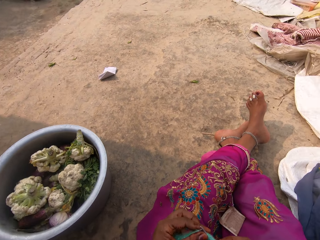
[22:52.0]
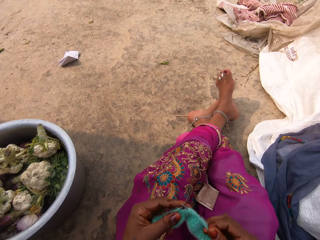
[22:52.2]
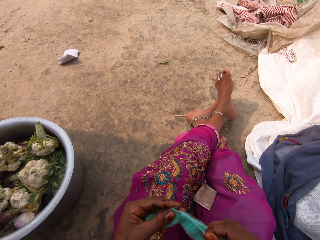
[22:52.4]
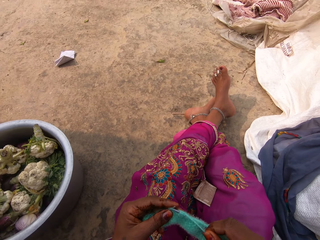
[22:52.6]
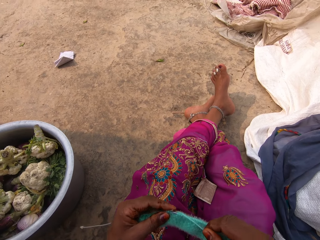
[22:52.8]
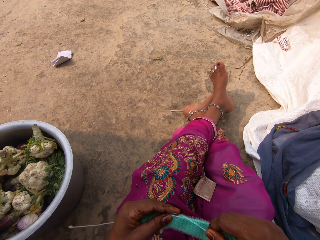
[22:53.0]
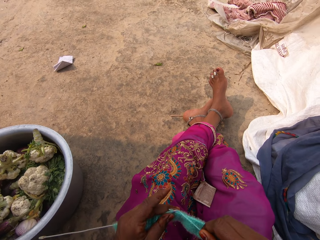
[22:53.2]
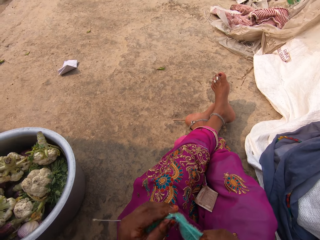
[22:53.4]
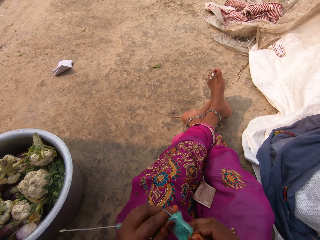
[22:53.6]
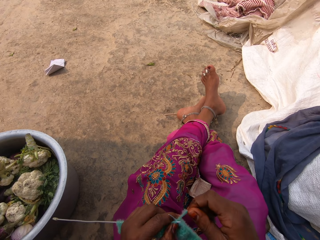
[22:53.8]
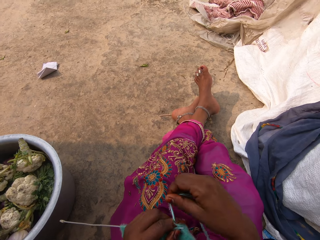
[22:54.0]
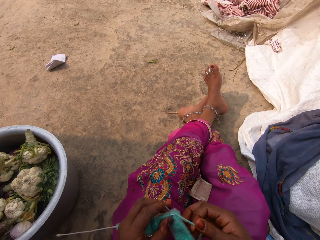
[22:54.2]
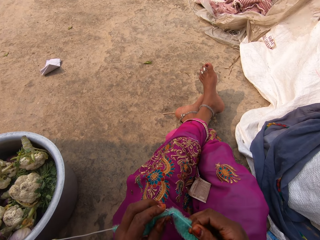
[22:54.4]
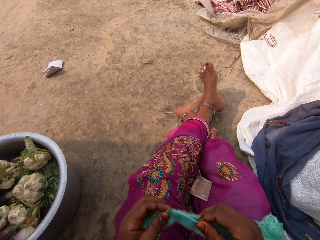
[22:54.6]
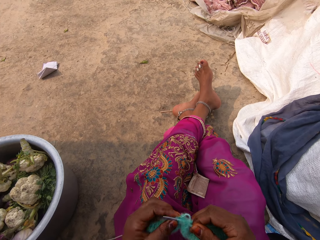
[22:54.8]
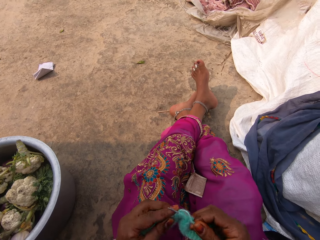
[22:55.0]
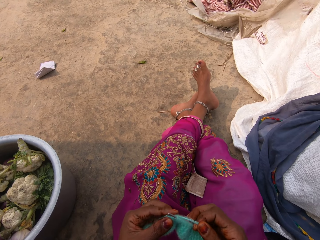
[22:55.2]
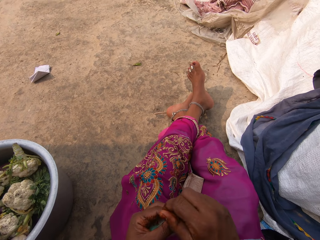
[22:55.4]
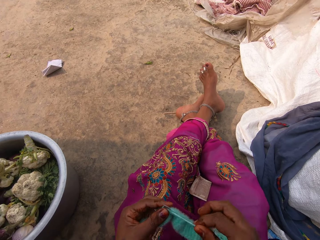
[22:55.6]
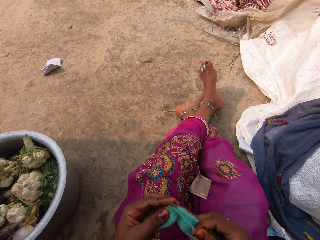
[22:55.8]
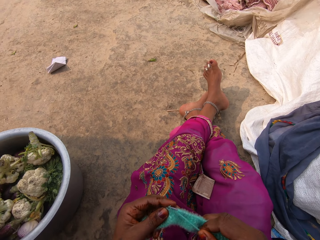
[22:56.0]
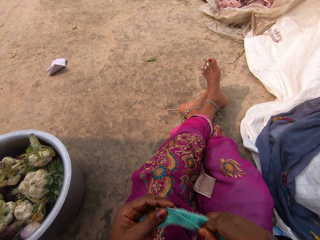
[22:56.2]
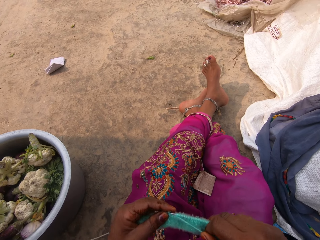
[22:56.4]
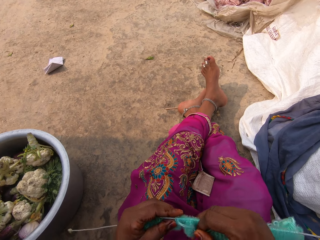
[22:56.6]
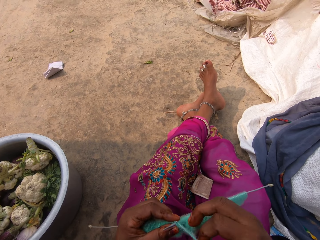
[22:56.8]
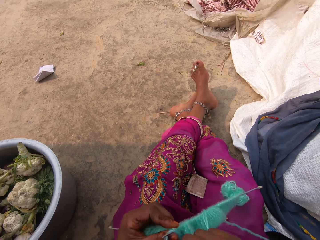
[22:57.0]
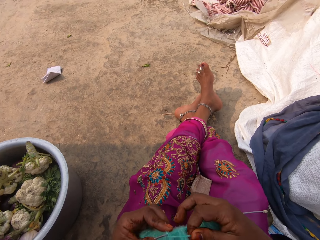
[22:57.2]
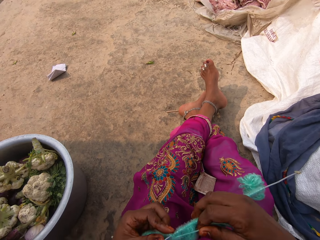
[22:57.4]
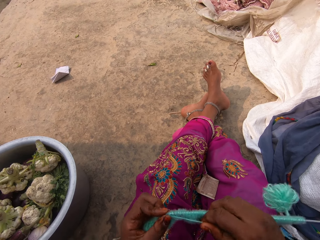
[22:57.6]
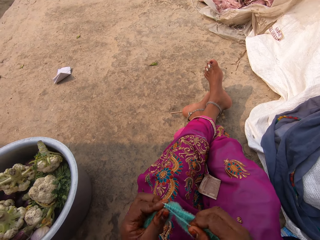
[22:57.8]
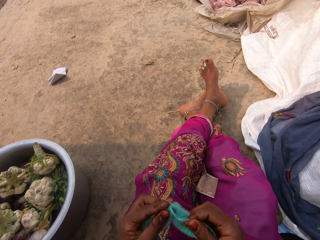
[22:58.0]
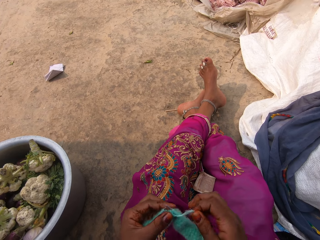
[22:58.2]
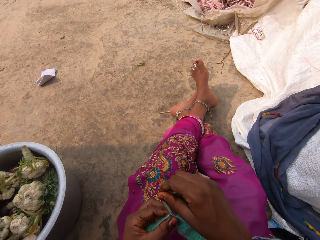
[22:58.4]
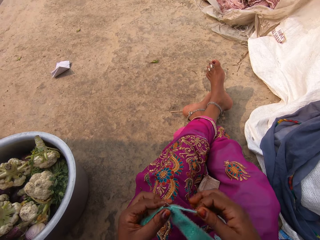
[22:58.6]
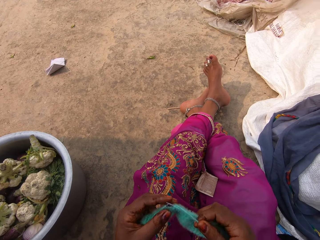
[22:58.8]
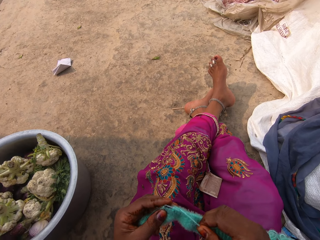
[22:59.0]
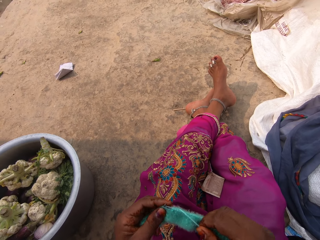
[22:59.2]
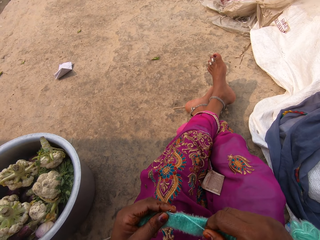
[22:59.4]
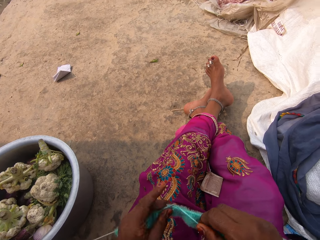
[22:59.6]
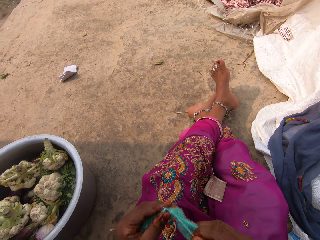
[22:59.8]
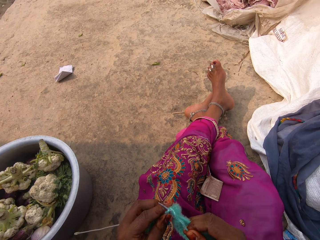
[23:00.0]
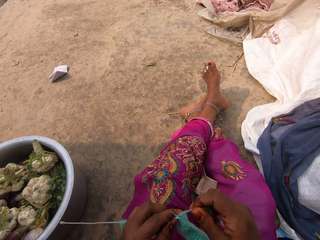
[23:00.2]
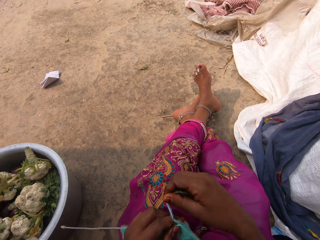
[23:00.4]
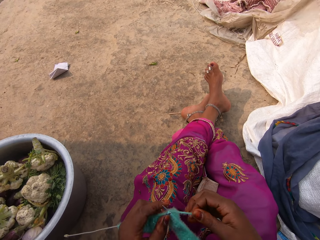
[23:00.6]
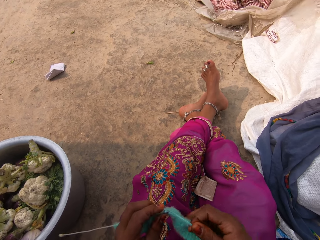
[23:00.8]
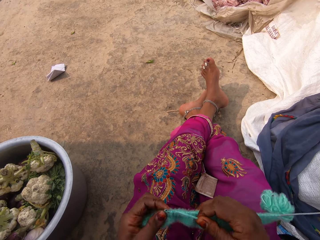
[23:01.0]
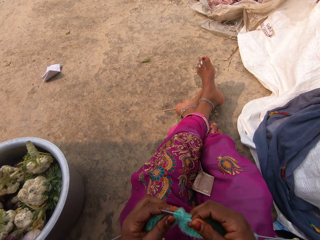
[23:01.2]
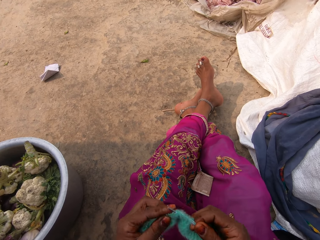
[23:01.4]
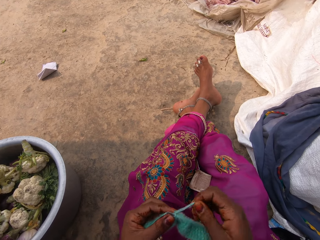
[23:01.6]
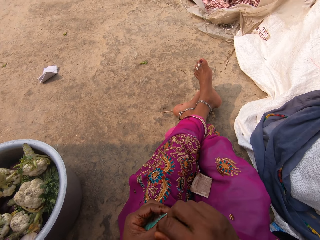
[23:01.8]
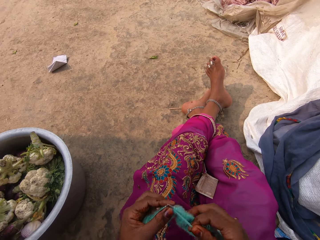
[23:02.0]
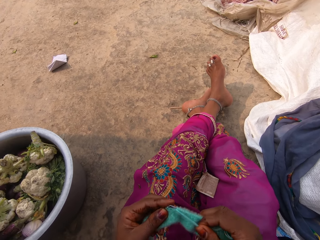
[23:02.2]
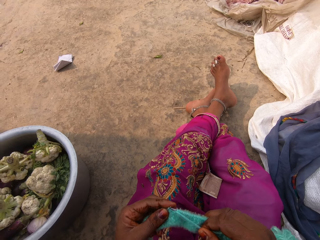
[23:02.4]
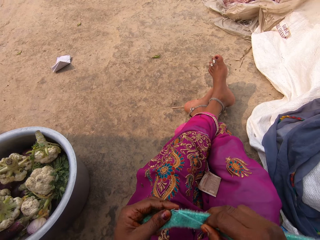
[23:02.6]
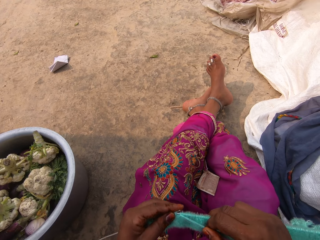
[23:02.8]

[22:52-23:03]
The camera wearer talks to a person. They sew the yarn with a crochet needle.

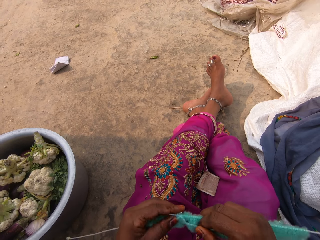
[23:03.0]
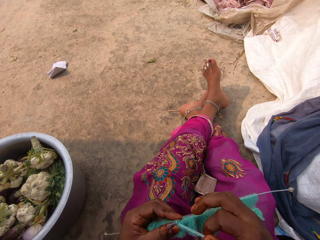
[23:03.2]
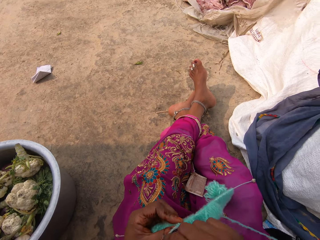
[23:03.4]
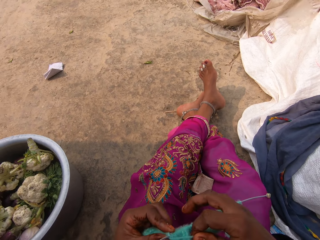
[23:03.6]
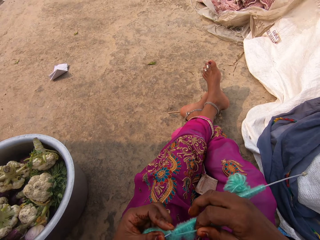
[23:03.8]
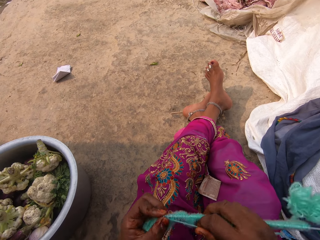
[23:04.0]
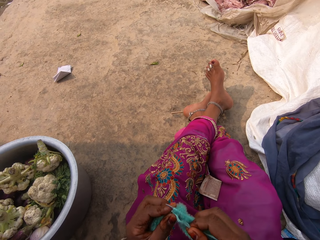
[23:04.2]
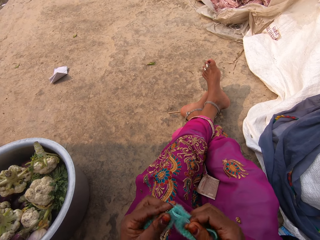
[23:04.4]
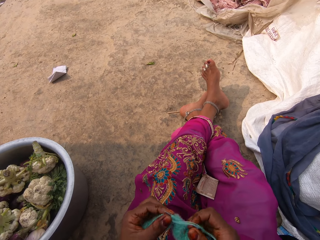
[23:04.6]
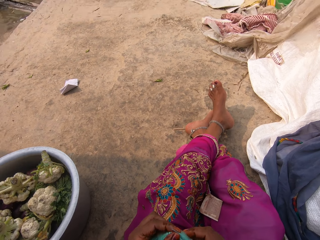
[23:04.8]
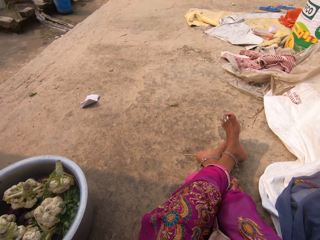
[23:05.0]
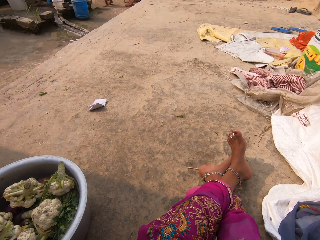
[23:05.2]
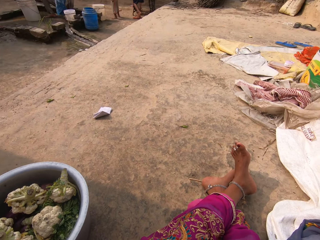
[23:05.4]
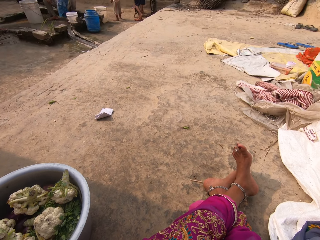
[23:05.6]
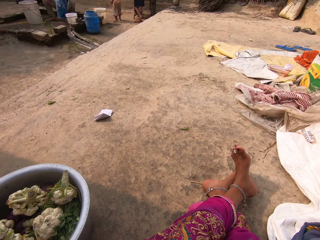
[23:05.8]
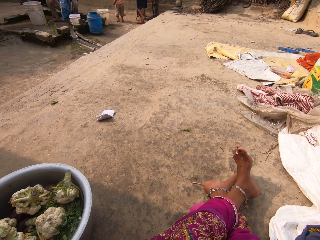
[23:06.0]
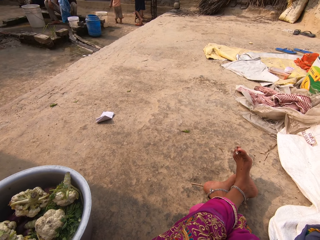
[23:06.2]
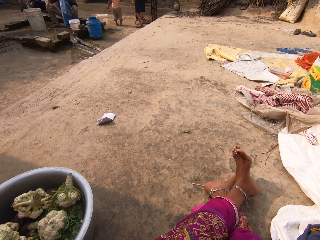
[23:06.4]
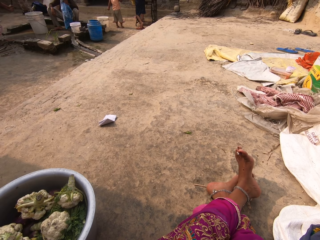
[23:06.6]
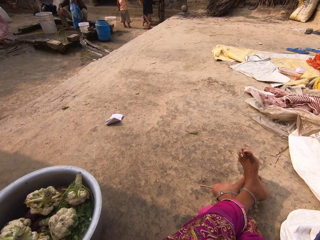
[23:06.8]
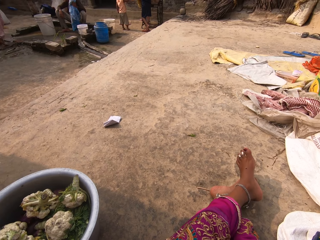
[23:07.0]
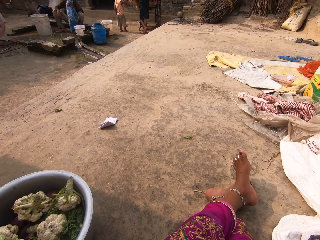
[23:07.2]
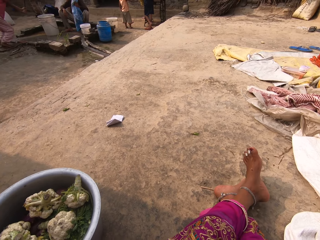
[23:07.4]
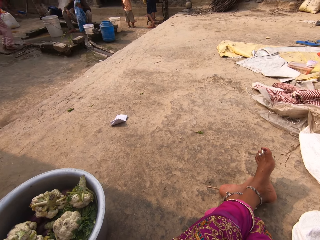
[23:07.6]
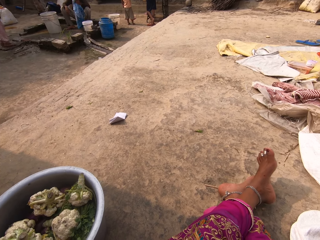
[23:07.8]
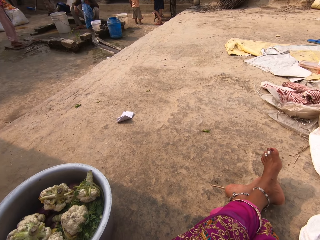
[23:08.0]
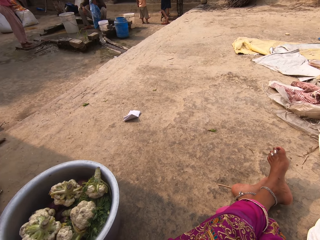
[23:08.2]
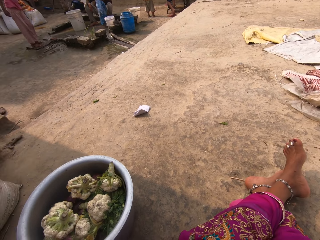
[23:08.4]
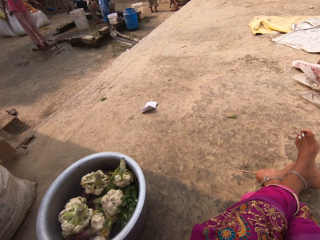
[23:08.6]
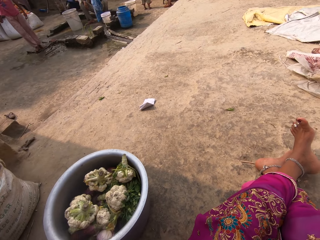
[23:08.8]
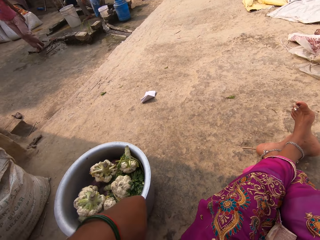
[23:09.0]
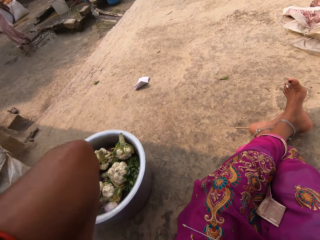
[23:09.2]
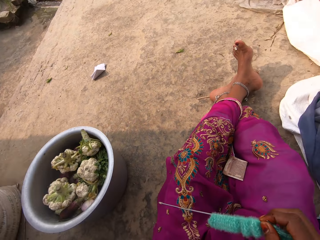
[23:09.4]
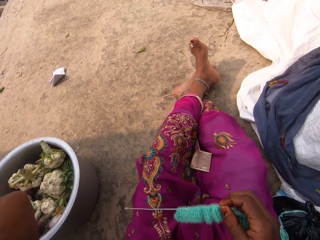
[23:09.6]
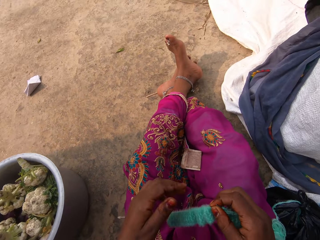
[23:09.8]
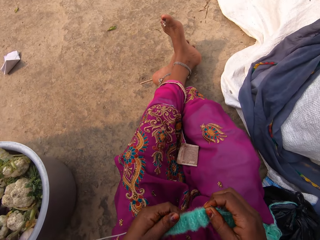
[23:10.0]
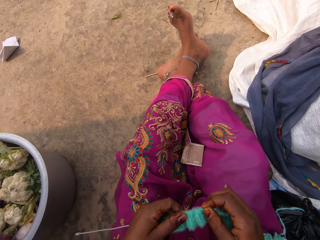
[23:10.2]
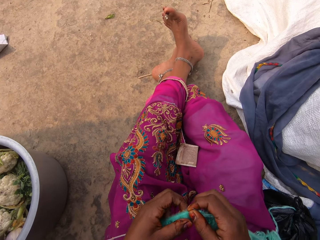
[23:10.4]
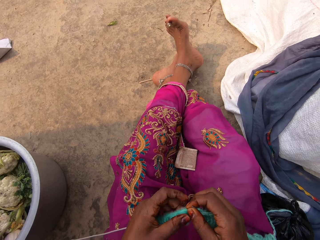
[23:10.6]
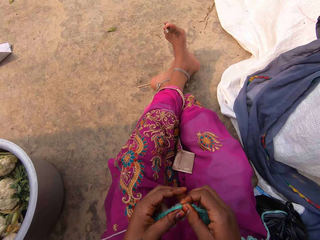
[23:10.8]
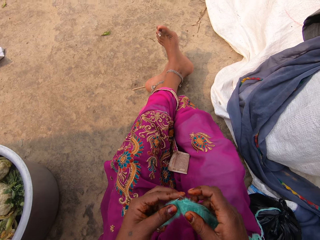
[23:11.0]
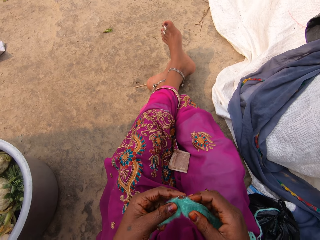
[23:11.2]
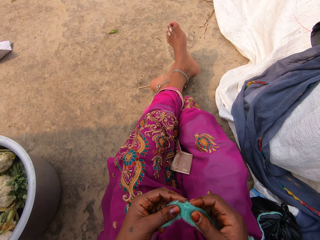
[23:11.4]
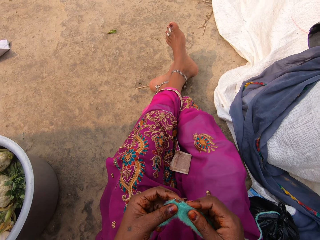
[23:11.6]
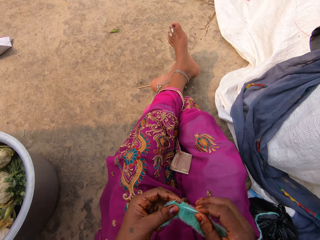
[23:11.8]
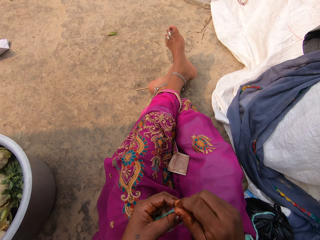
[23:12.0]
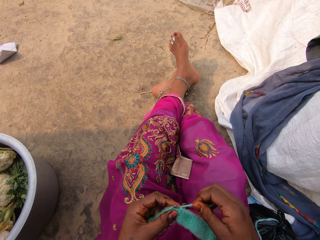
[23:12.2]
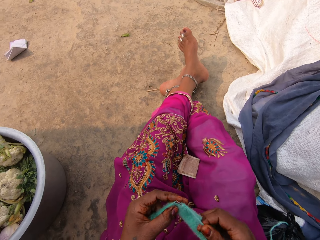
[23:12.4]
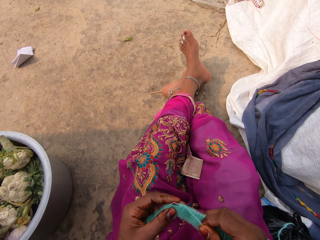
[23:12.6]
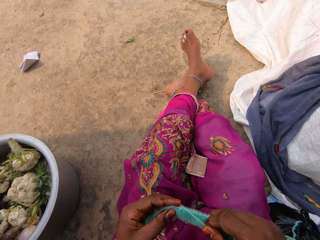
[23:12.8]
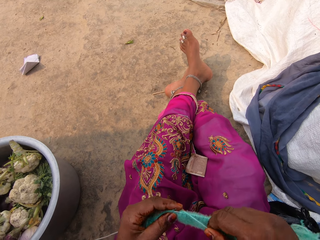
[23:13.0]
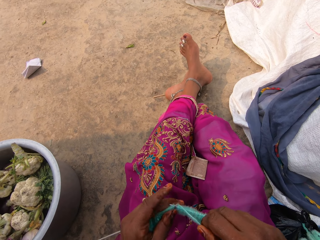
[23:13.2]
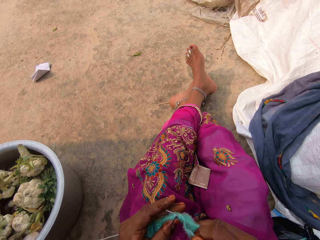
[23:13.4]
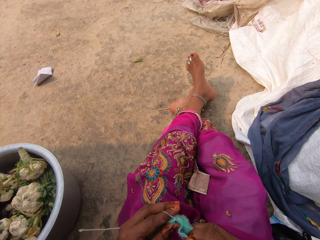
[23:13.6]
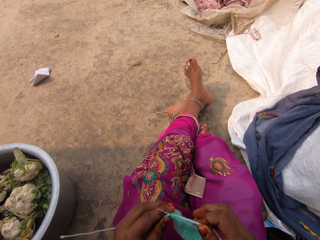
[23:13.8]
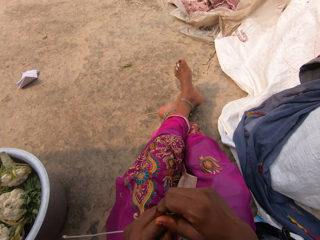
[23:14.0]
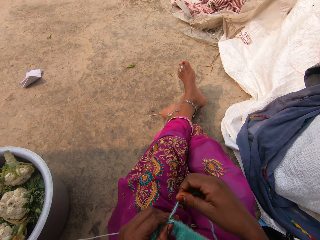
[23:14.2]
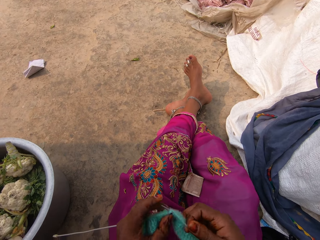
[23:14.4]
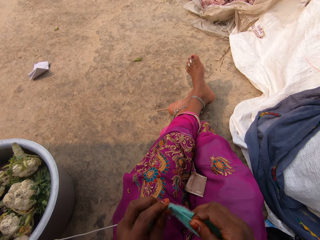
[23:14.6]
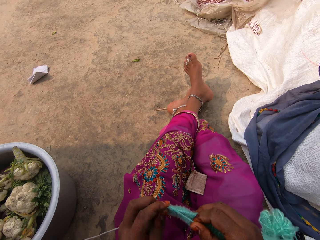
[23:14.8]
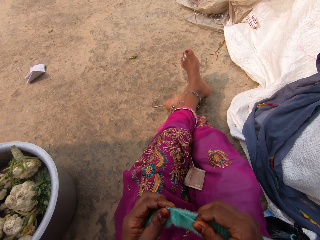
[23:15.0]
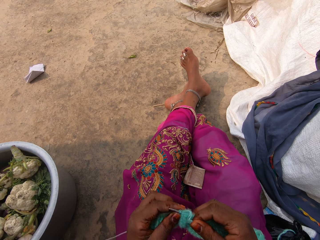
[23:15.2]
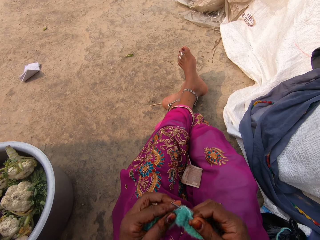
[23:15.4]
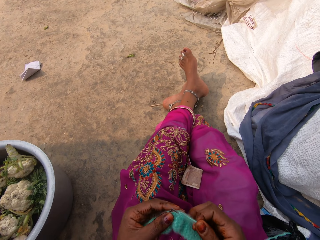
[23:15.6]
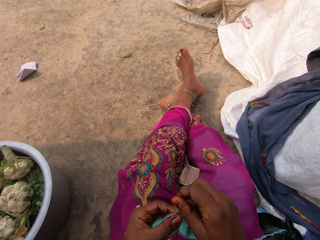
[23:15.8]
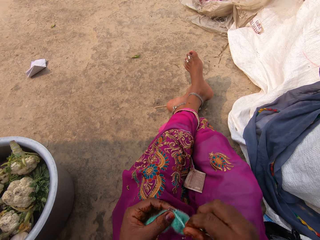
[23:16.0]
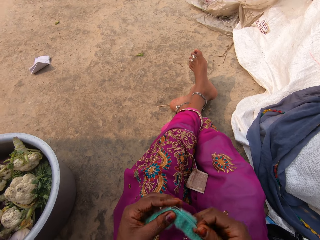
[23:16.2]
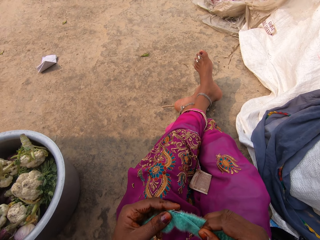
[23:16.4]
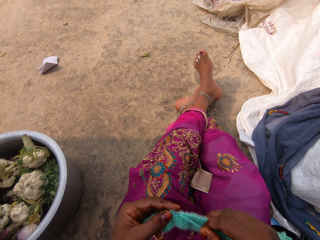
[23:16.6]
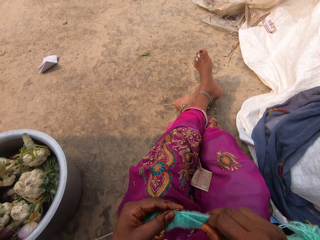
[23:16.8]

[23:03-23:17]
The camera wearer looks at the compound. They talk to a person. They move the left hand. They look at the fabric. They knit the fabric. They sew the yarn with a crochet needle.
